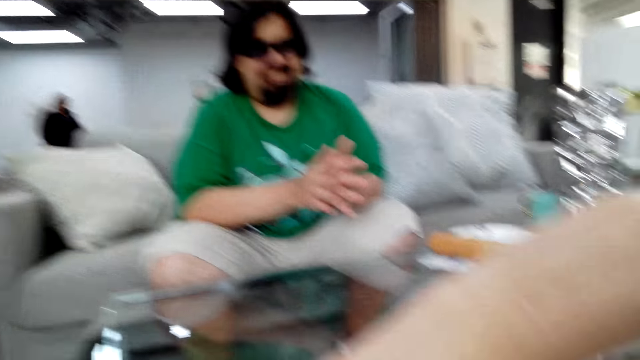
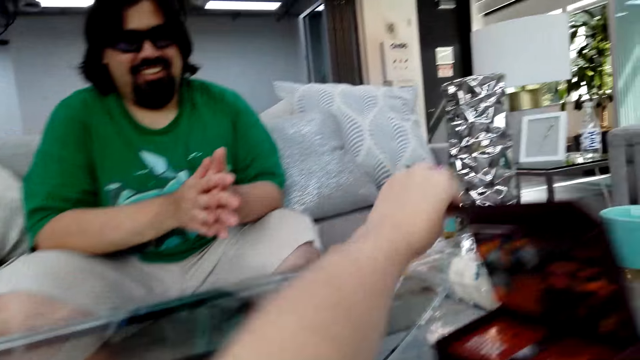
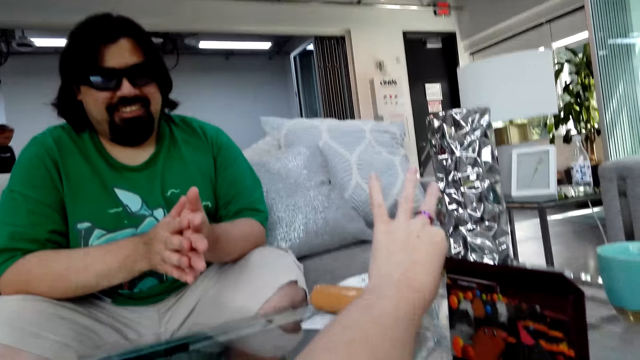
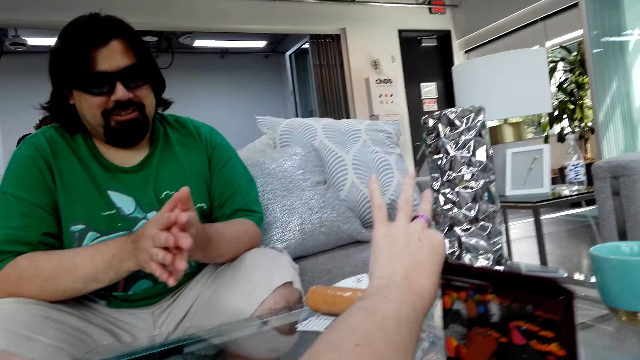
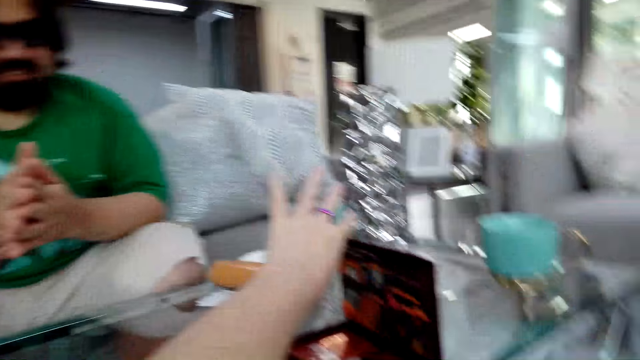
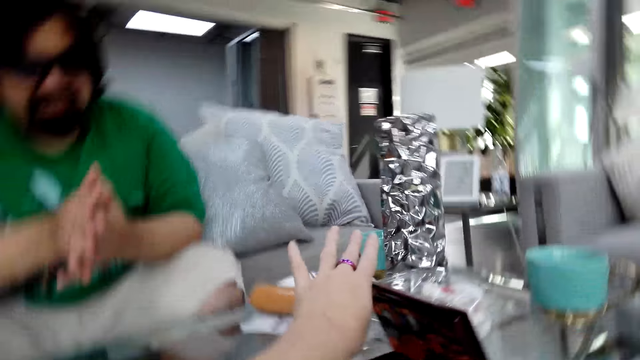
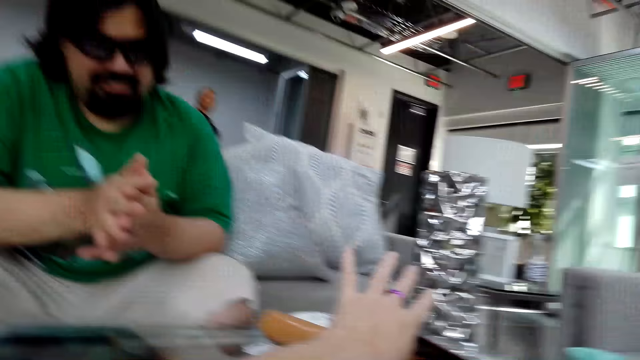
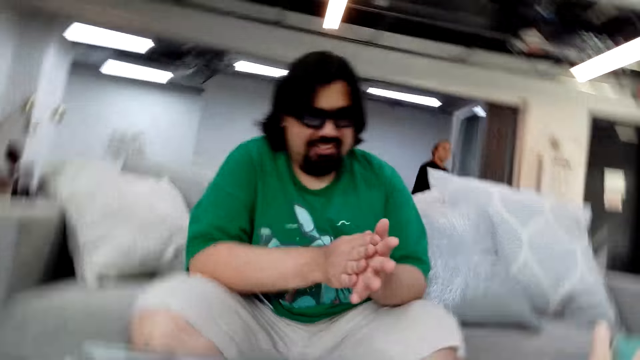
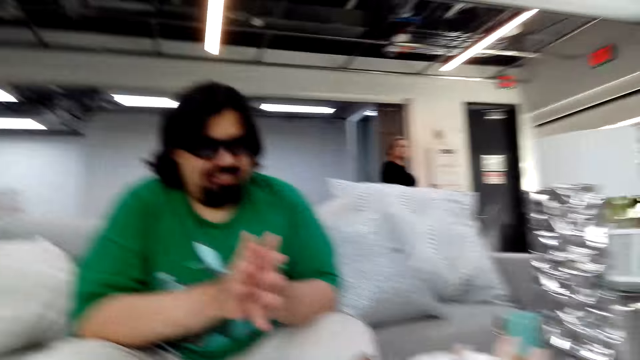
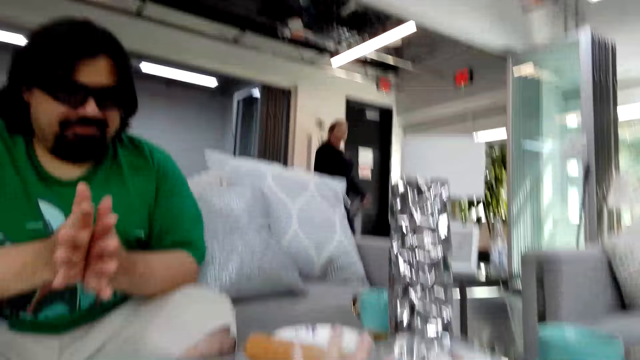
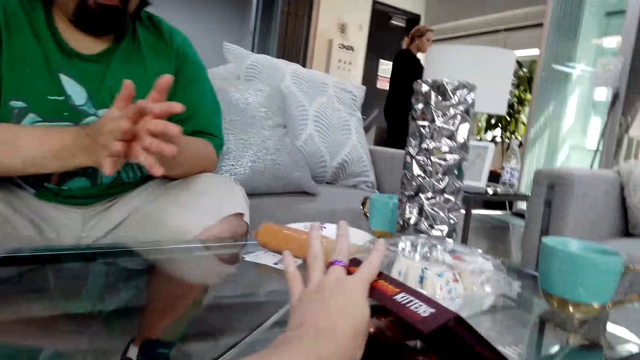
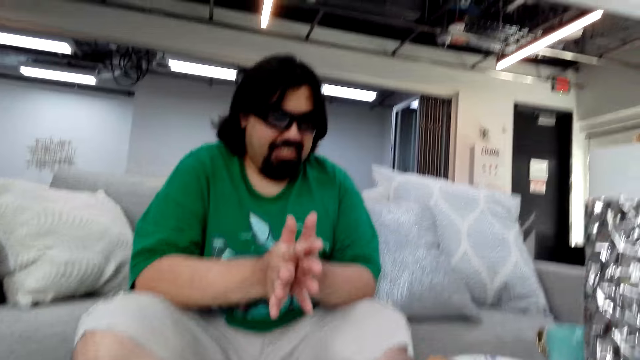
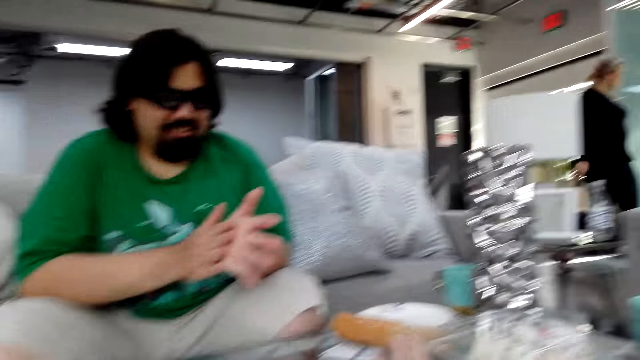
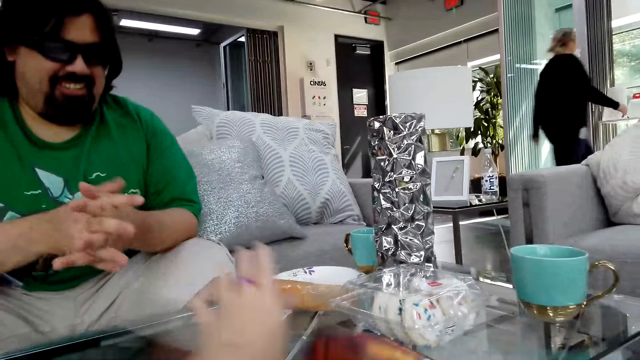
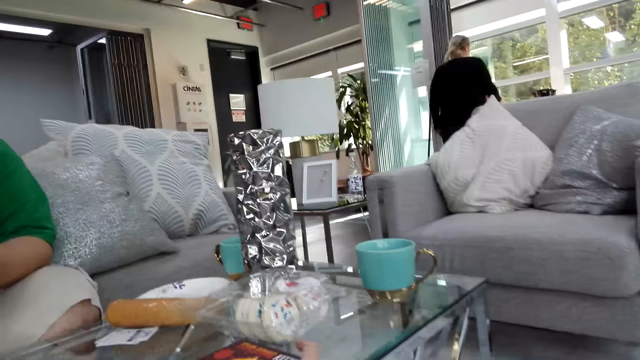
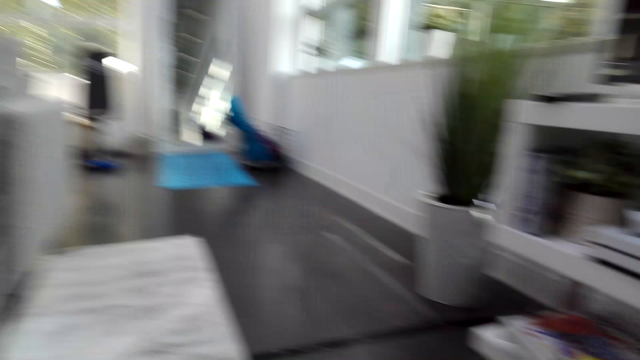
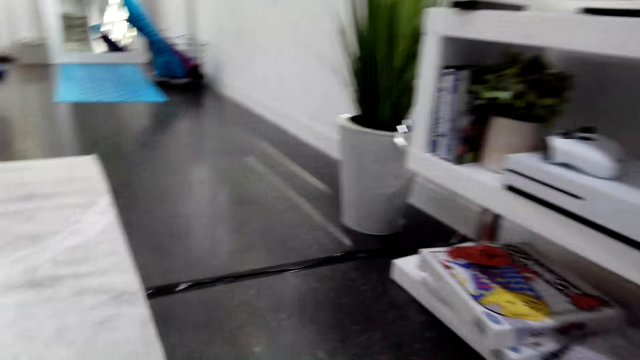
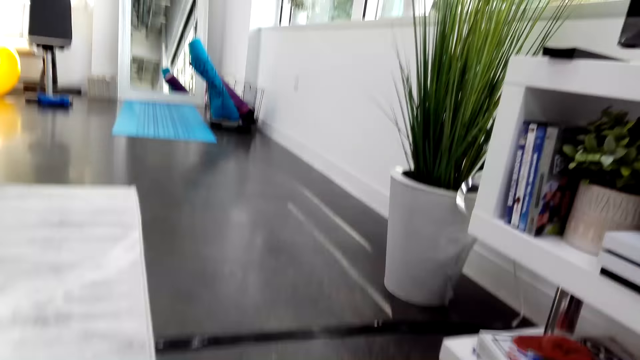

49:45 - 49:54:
The camera wearer opens the exploring game box. She holds the box with her left hand. The man talks. The camera wearer murmurs. The man laughs.

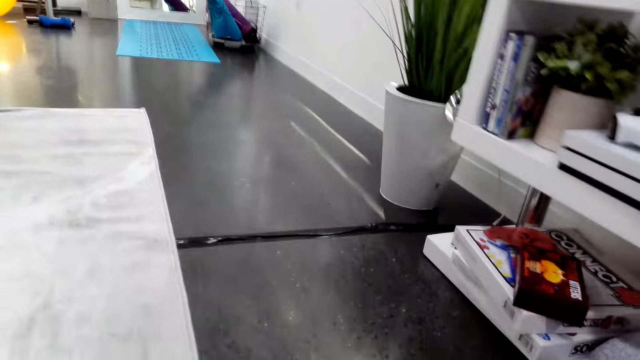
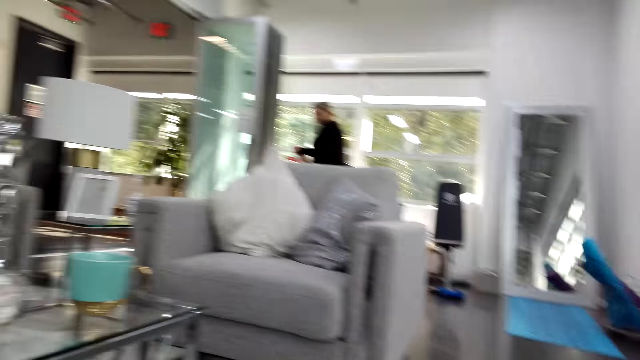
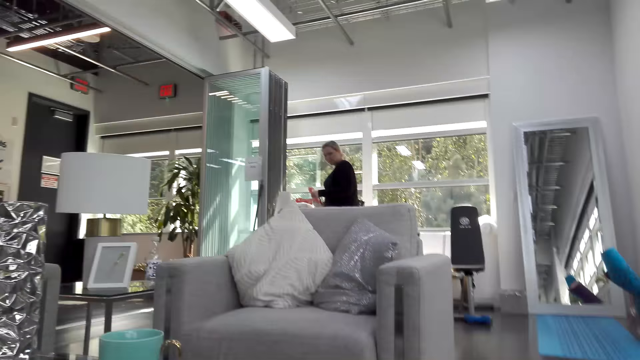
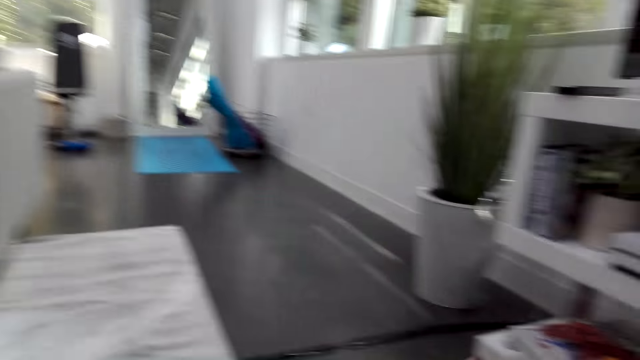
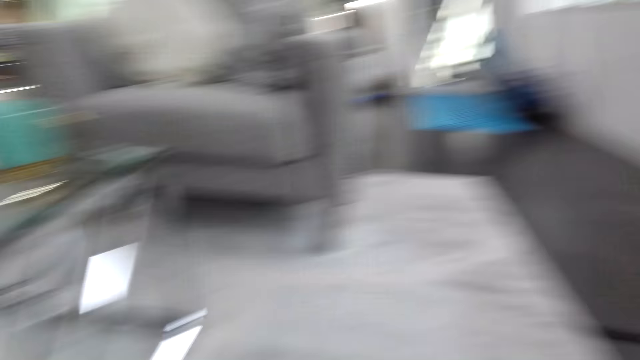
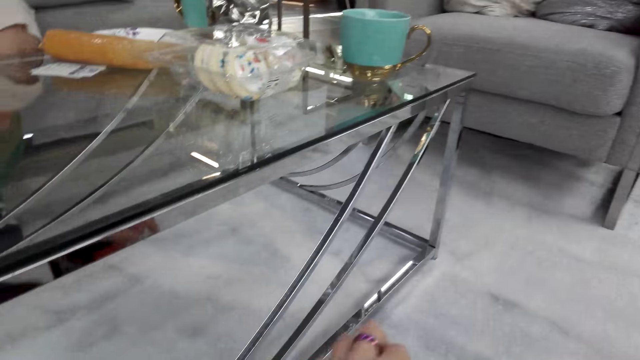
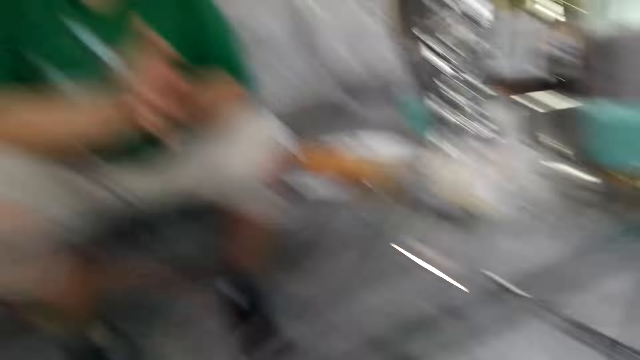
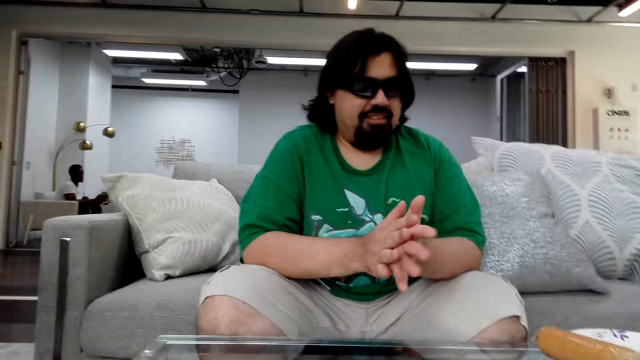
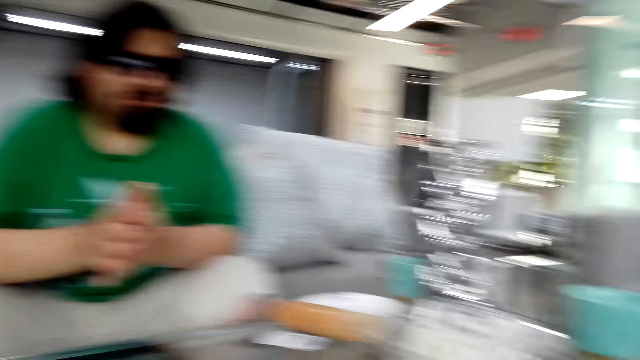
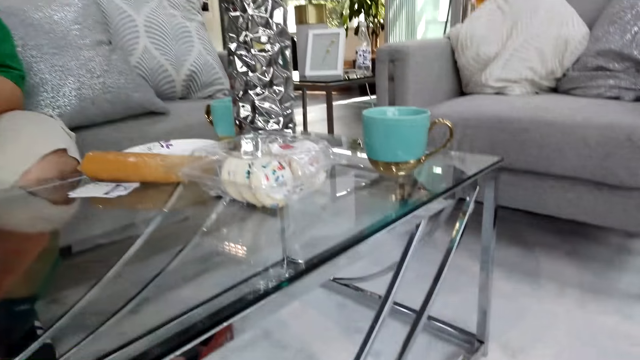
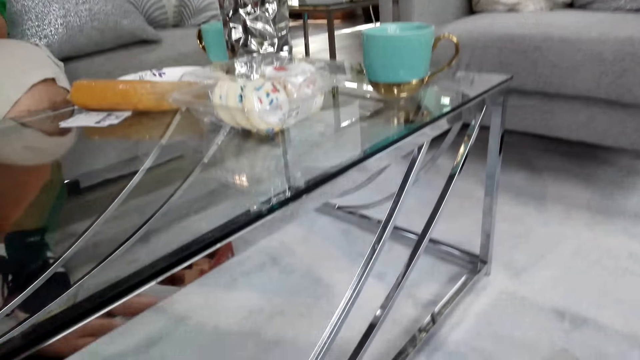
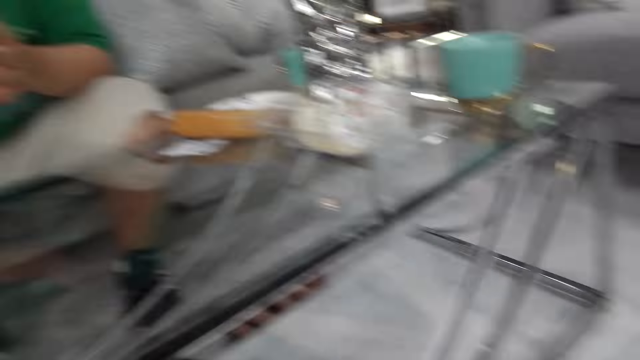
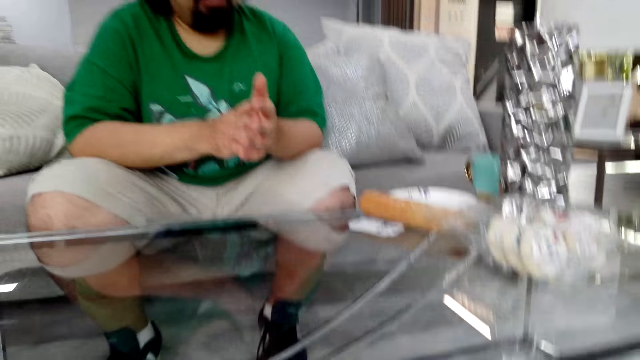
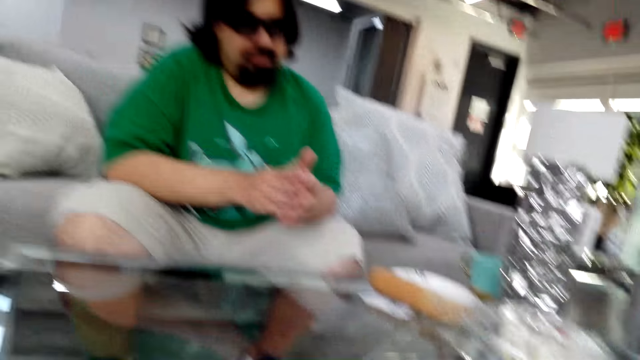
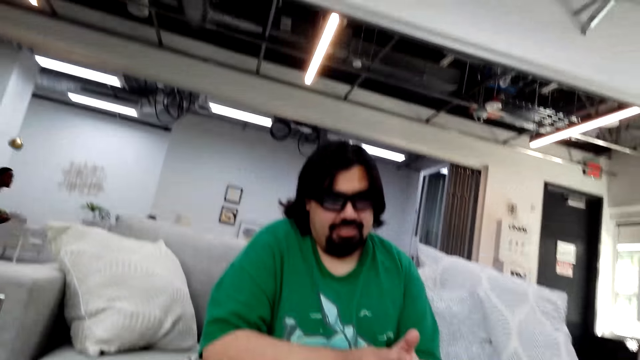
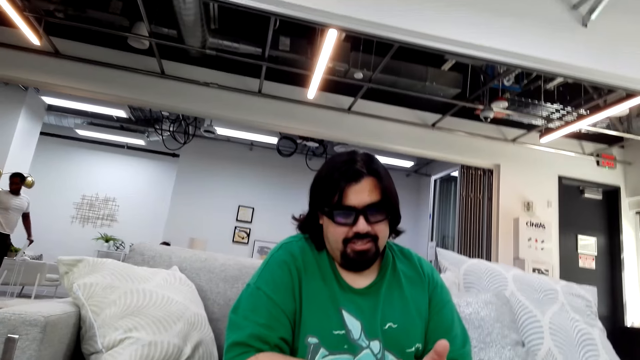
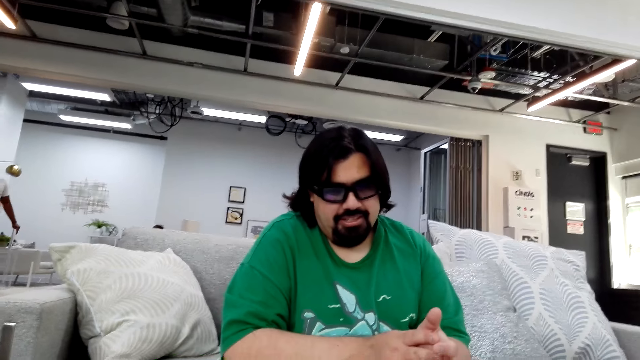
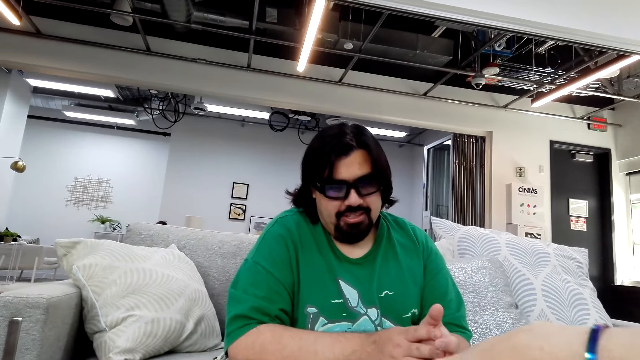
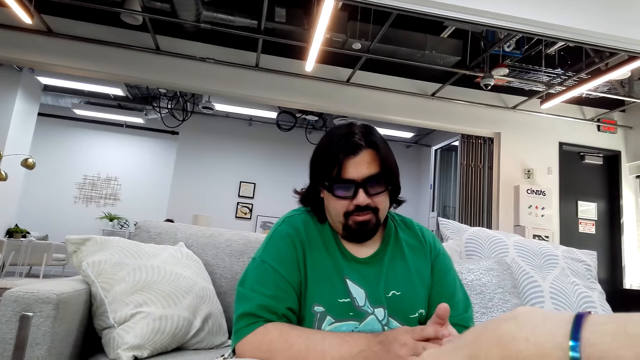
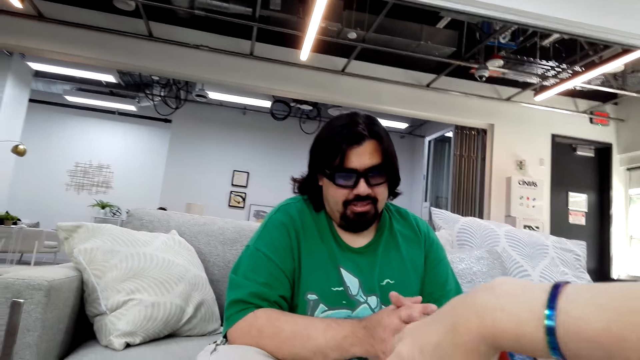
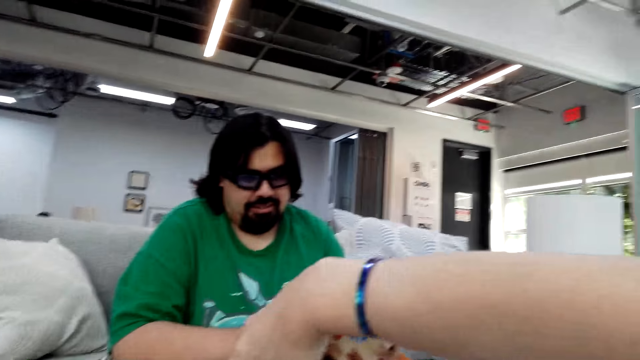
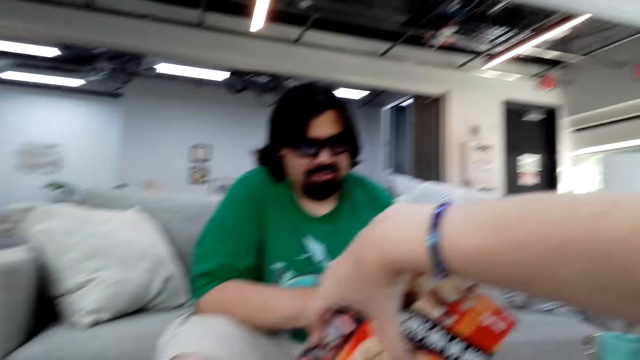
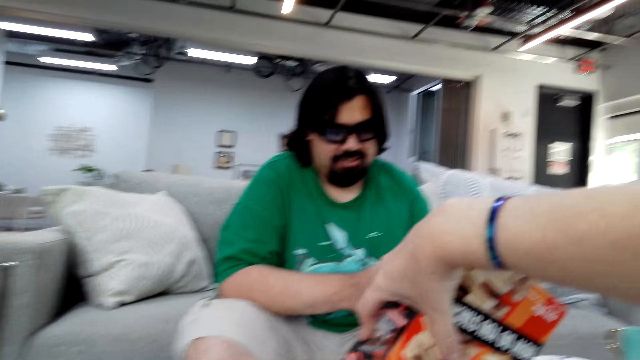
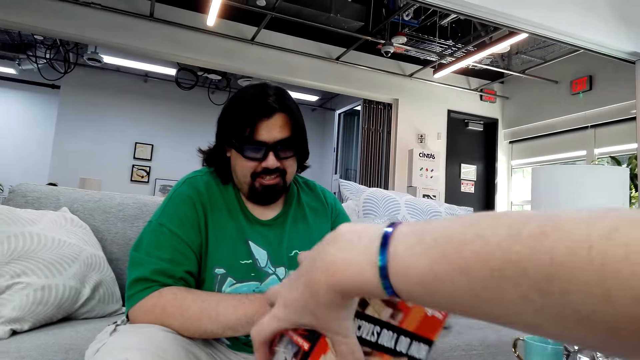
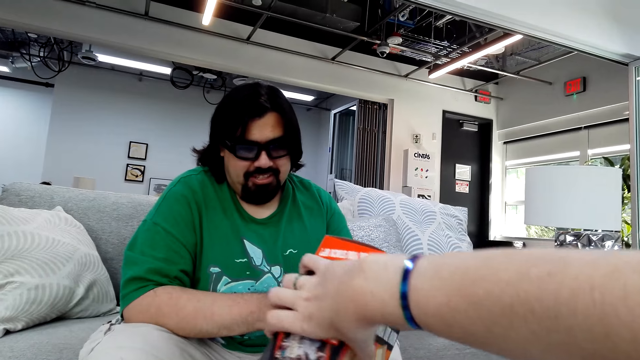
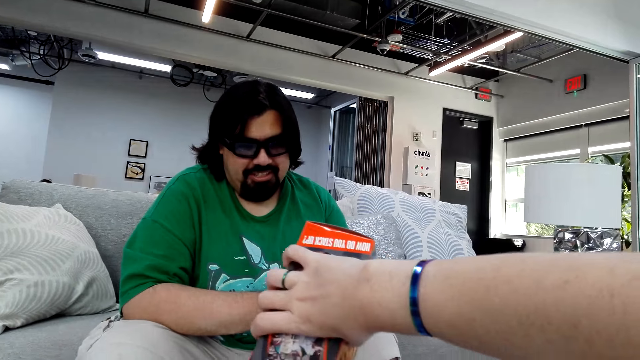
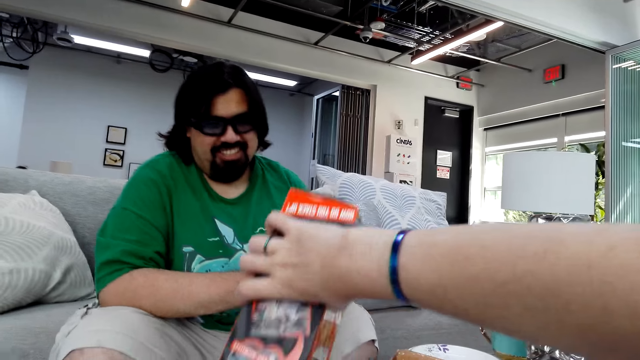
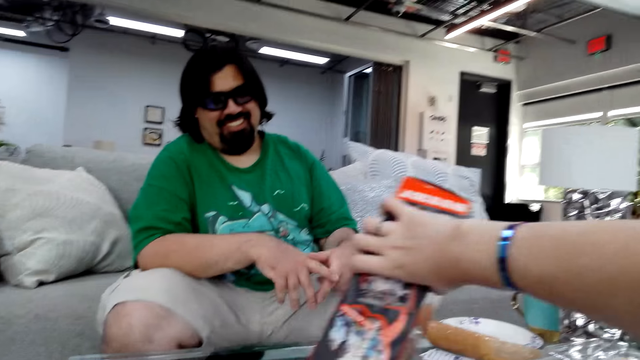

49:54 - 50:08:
The camera wearer talks and puts the box on the shelf. They laugh. They talk. The man talks. The camera wearer talks to the man. They put the jenga woods on the table. They pour the giant tumbling blocks from the box.
